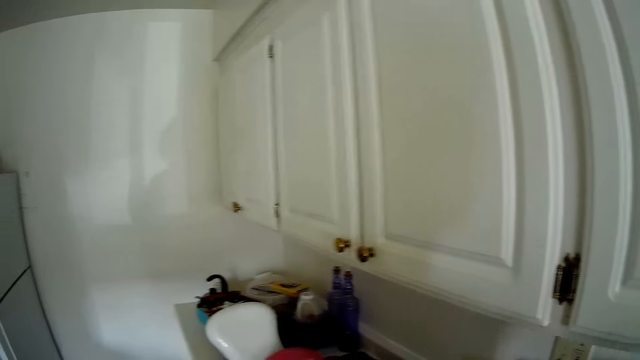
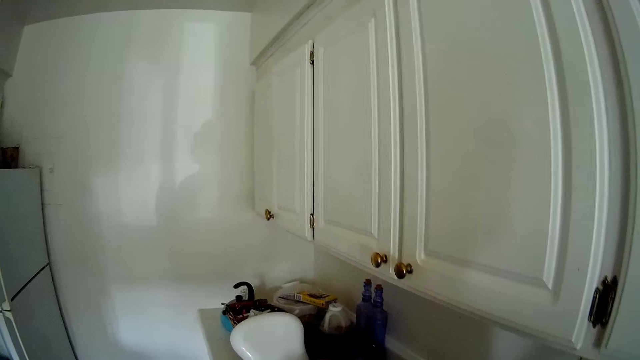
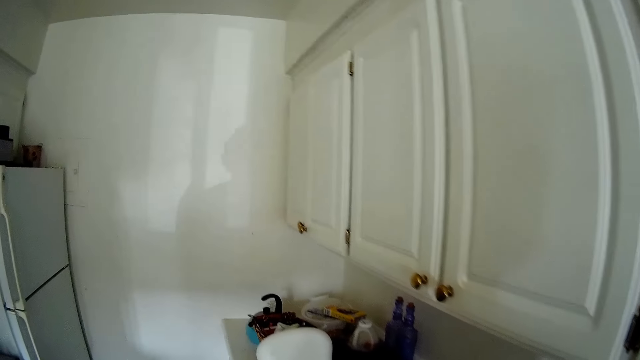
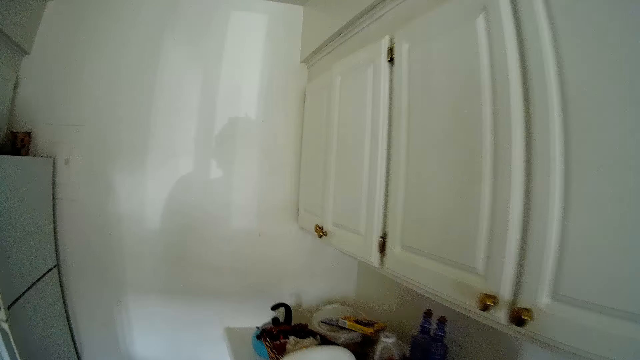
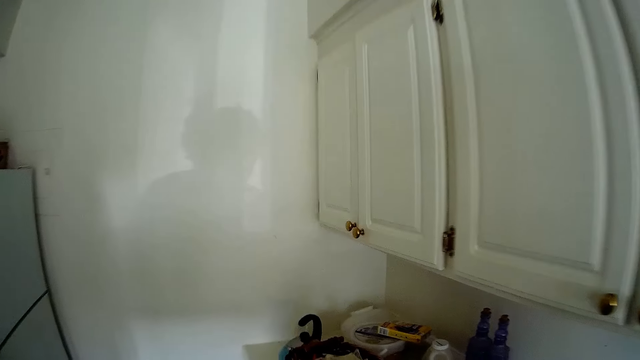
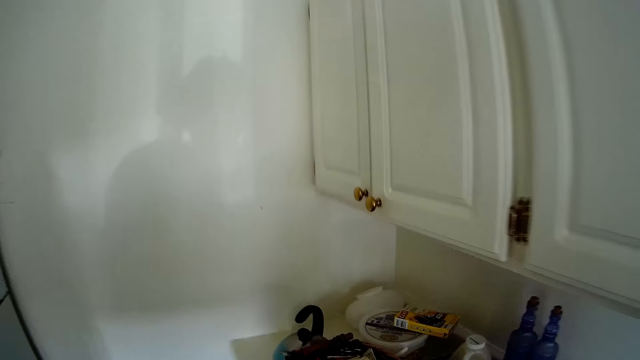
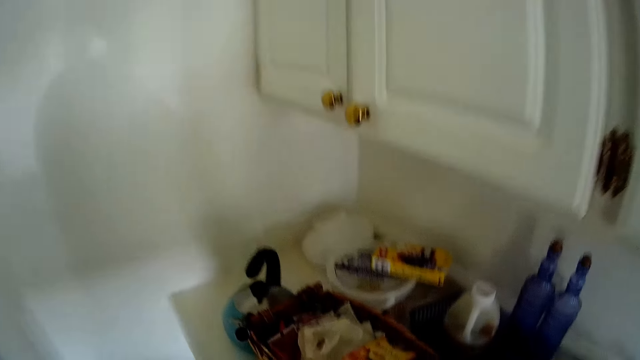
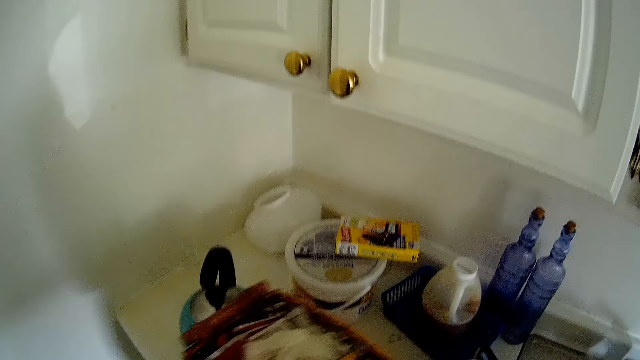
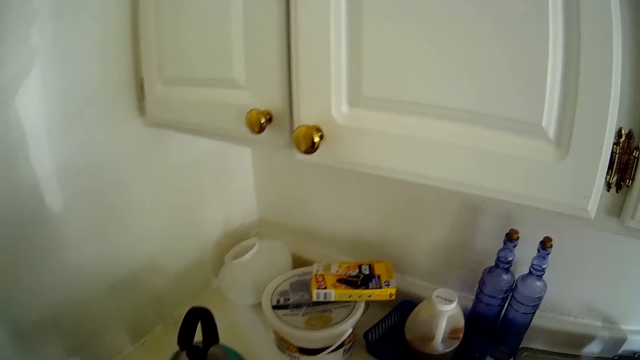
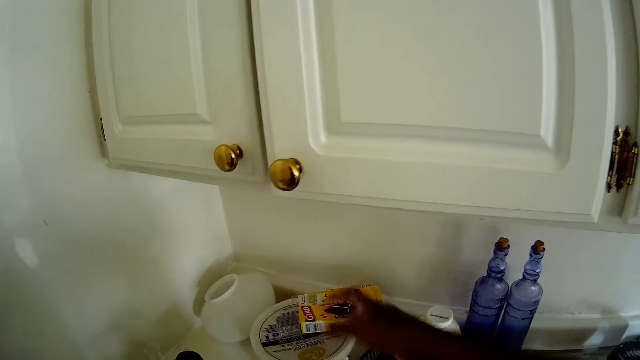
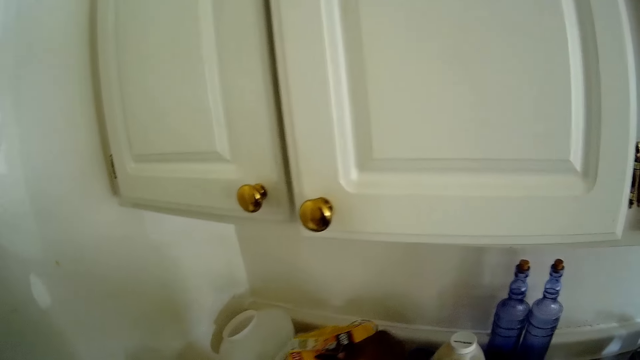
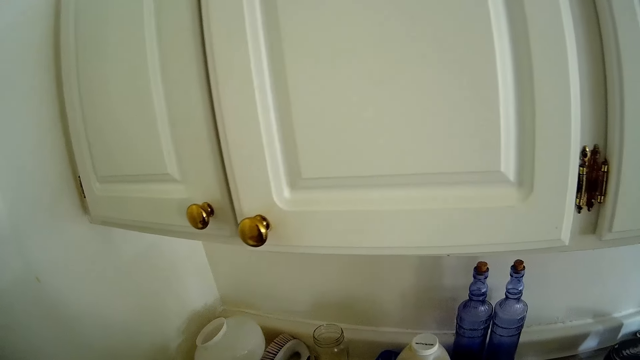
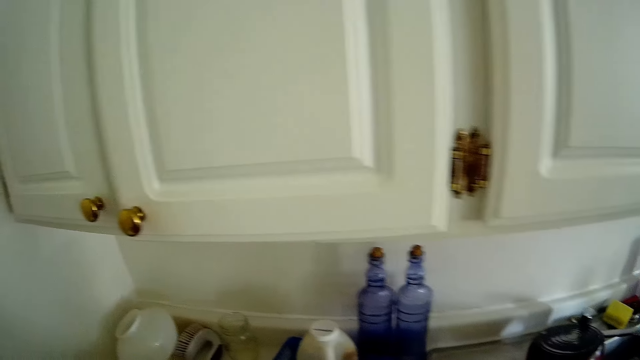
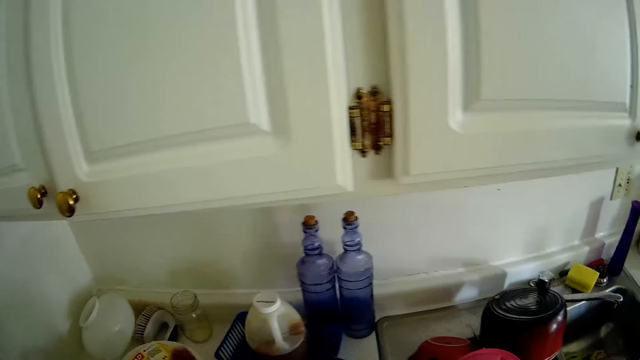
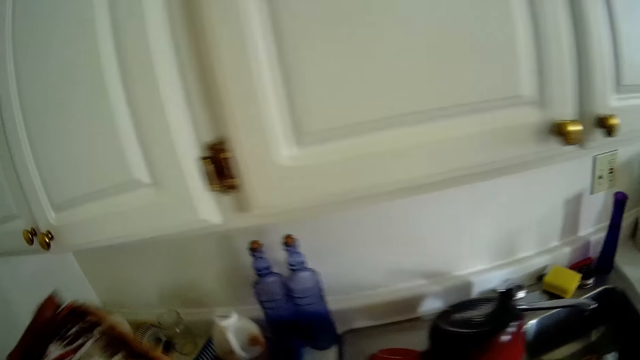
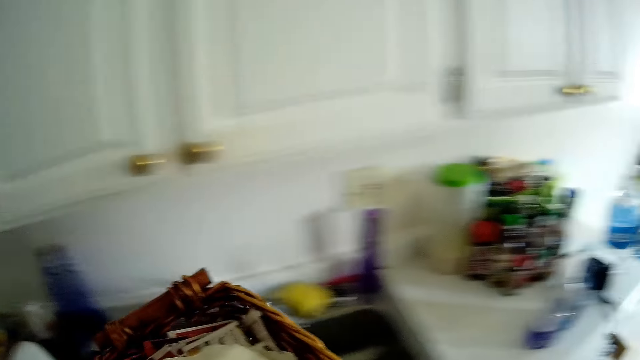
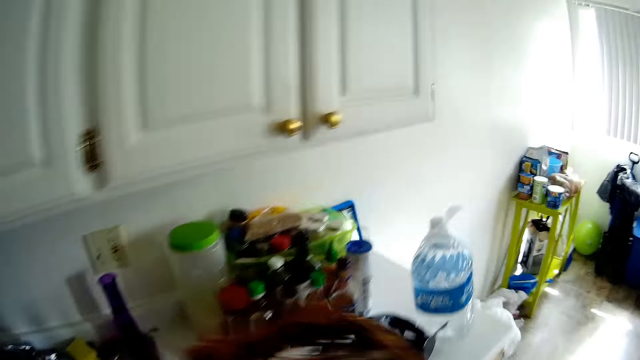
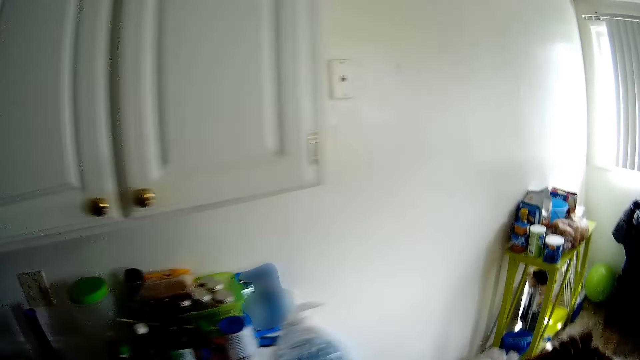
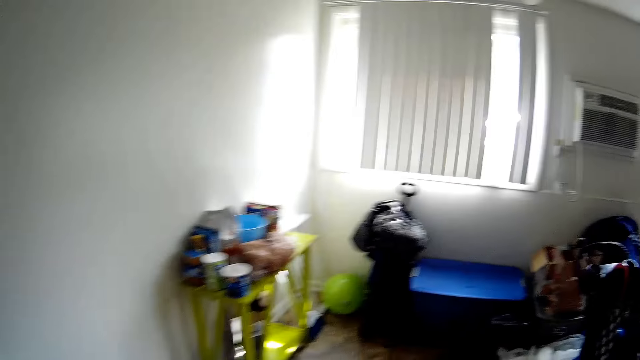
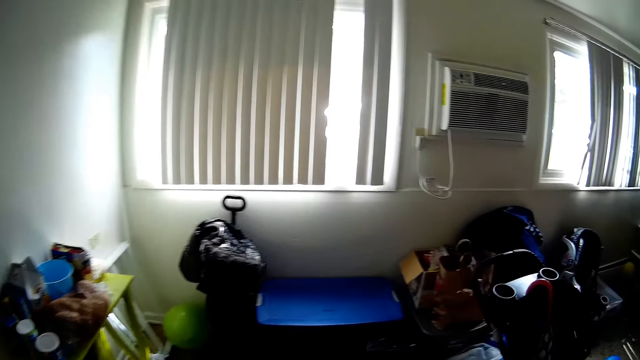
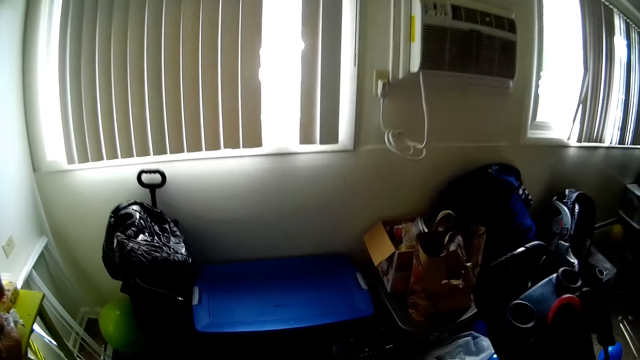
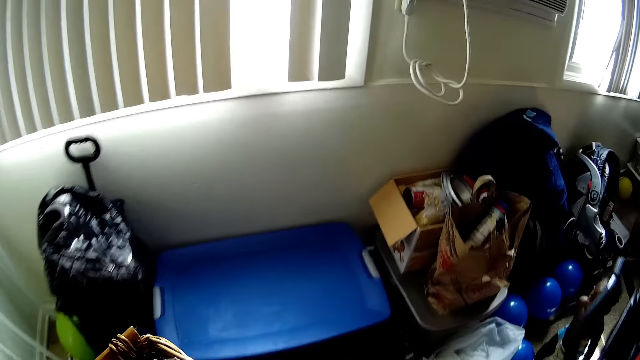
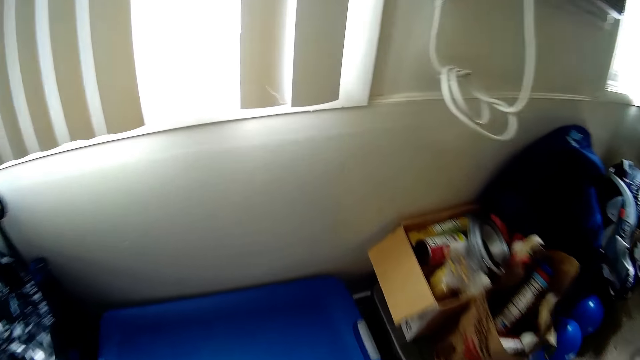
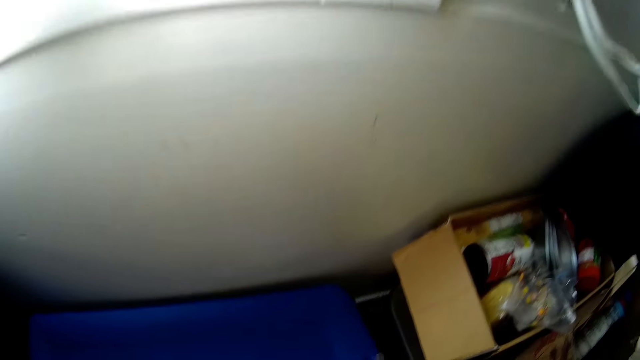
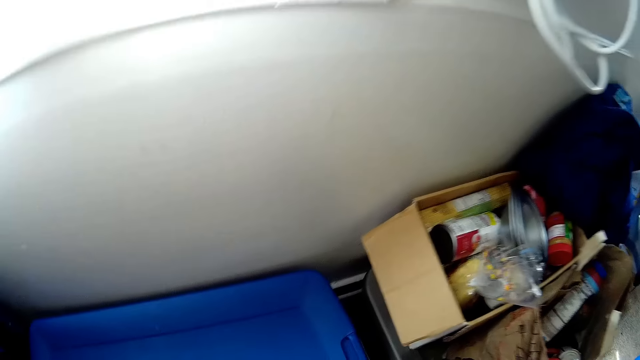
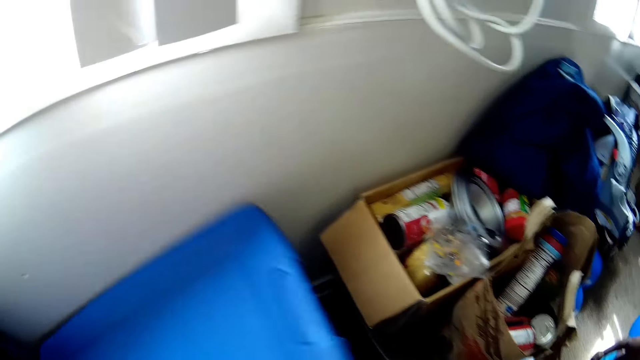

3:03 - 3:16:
The camera wearer talks. She moves around the kitchen cabinet. She picks up a basket from the slab with her left hand. She picks a sachet box from the kitchen table. She picks up a box on a container on the slab with her right hand. She walks around the house. She opens the plastic bucket with her right hand.

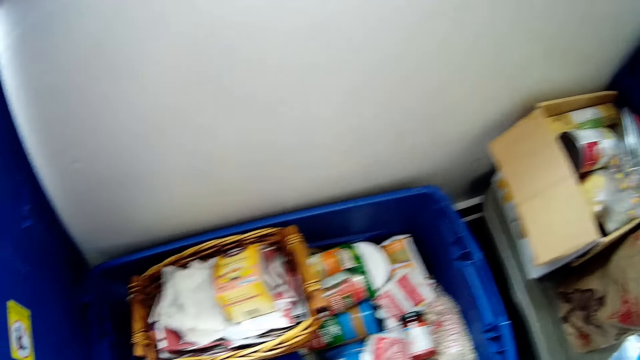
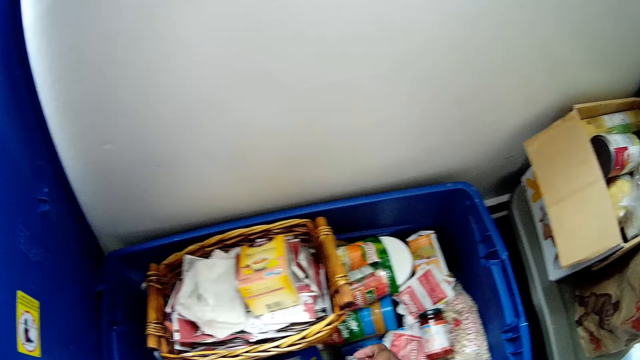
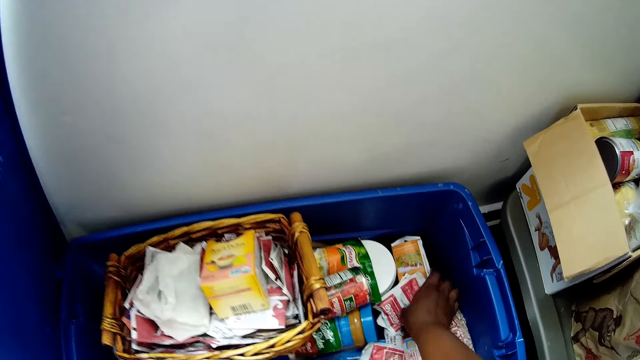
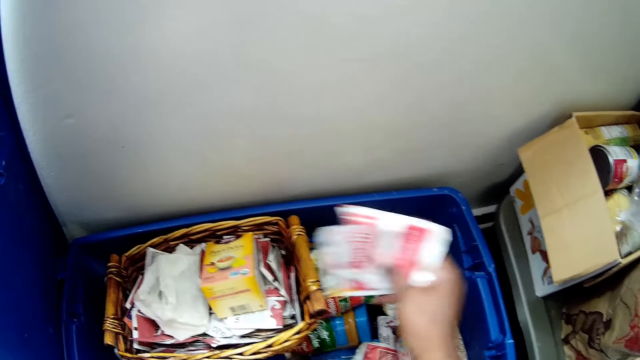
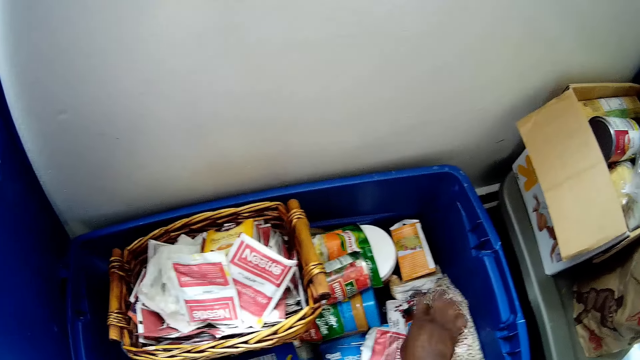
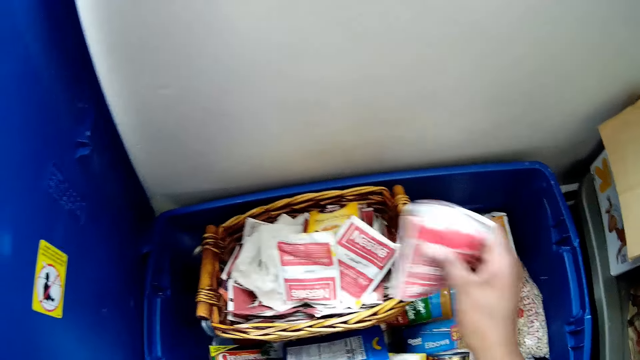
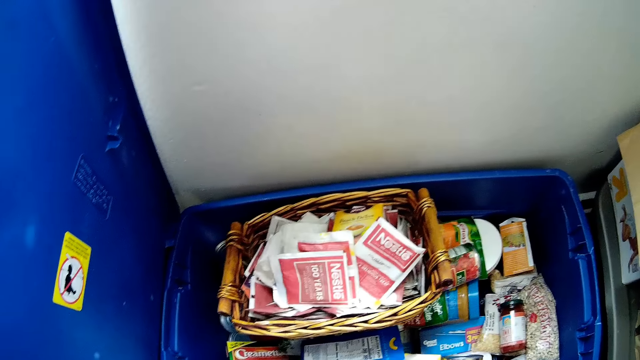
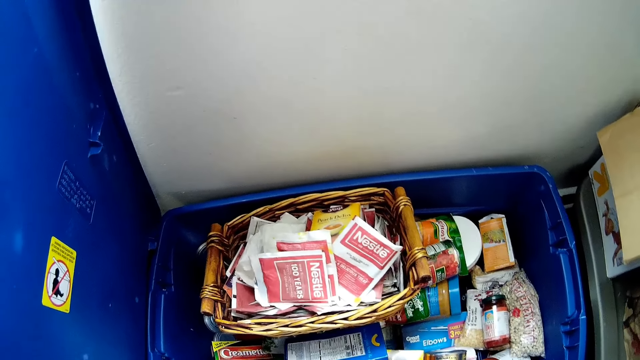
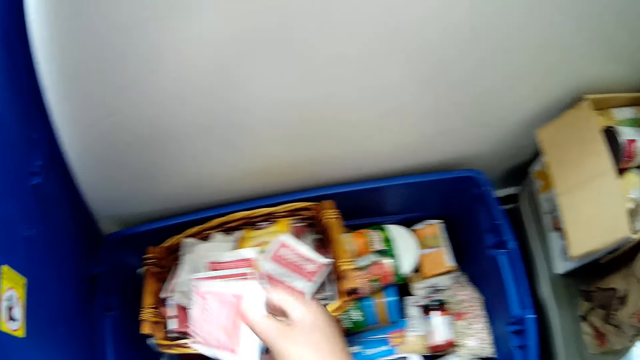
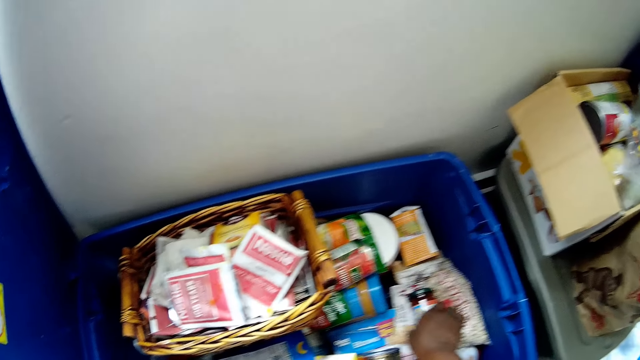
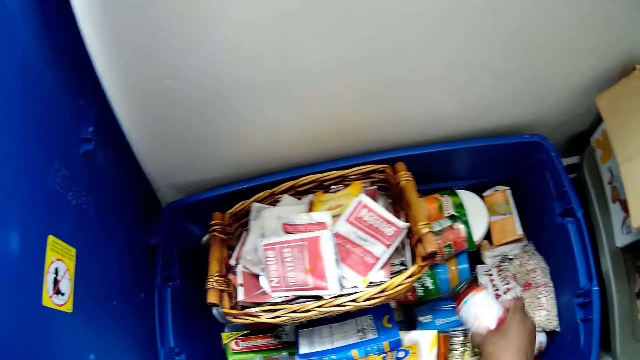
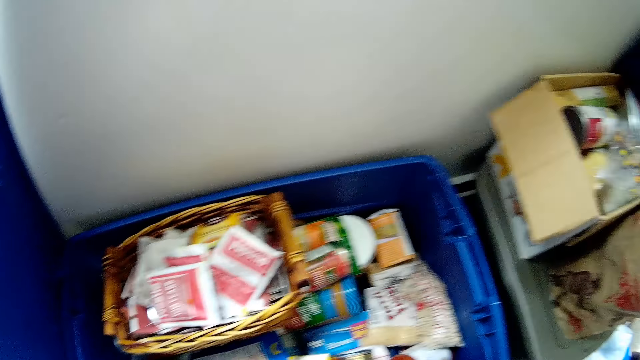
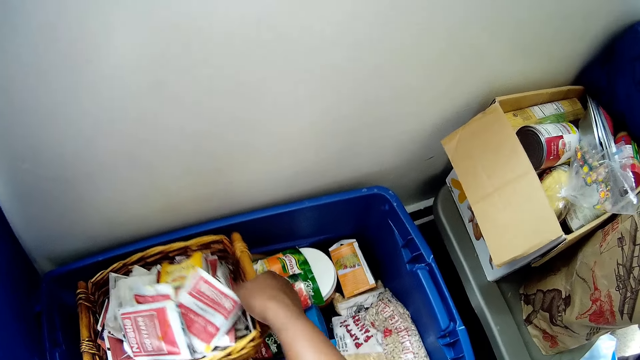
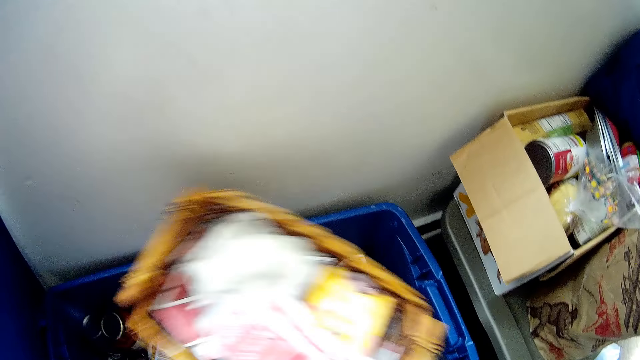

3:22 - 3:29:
The camera wearer picks up some tea bags or Nestle in the plastic bucket or container with her right hand. She throws the tea bags in the basket with her right hand. She picks up some tea bags in the plastic bucket with her right hand. She throws the tea bags in the basket with her right hand. She arranges the provisions in the plastic bucket with her right hand. She drops the Nestle in the basket. She picks something from the container. She moves the basket in the container.
